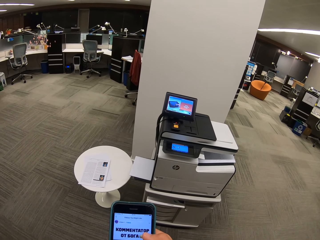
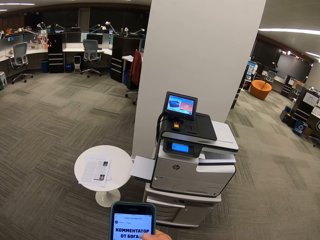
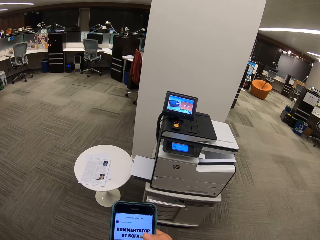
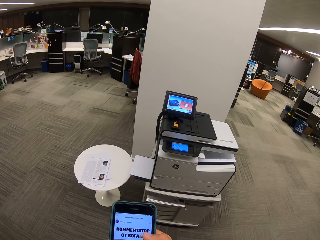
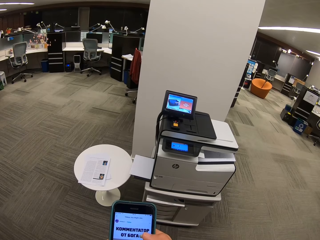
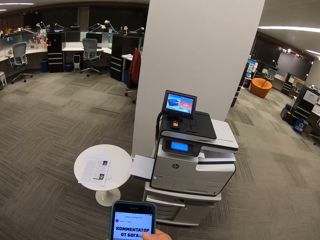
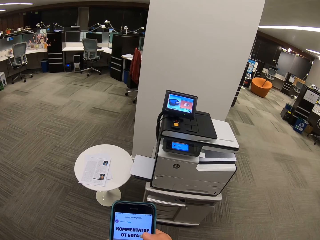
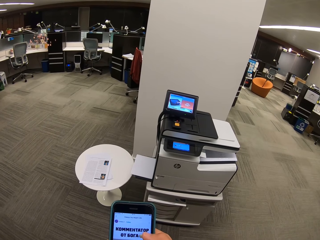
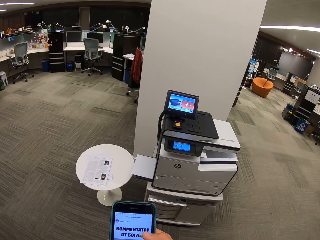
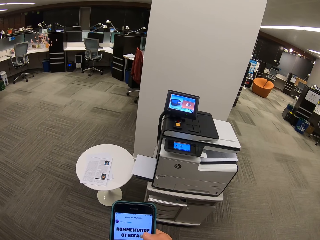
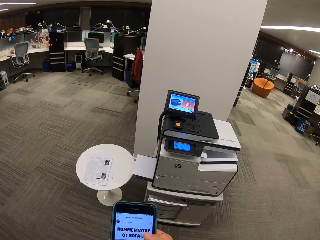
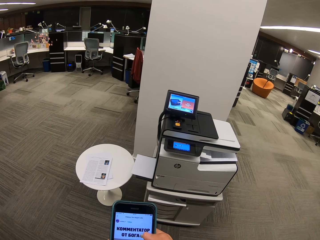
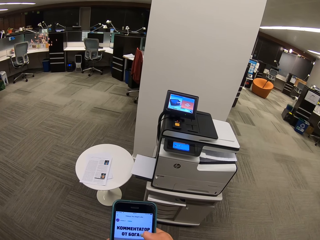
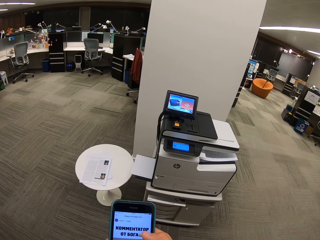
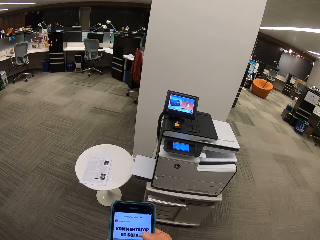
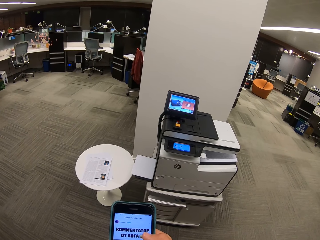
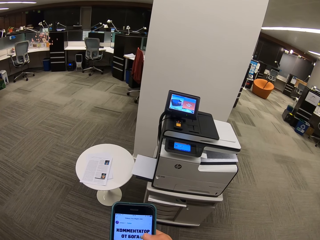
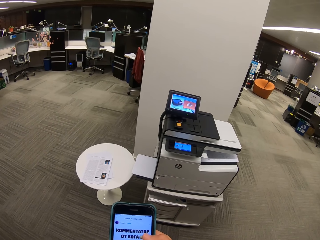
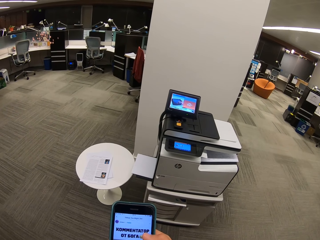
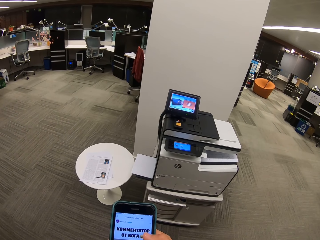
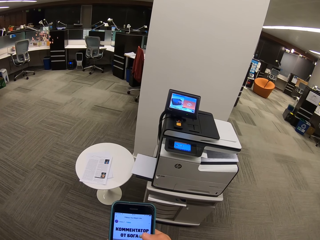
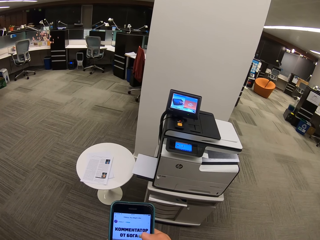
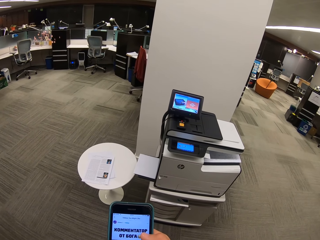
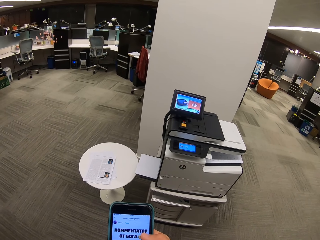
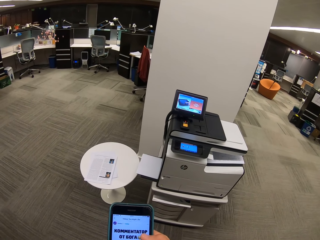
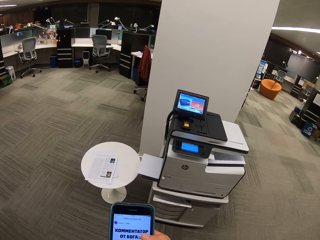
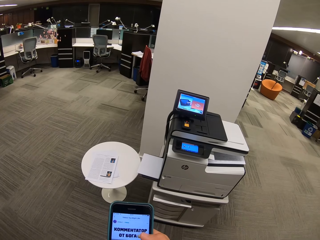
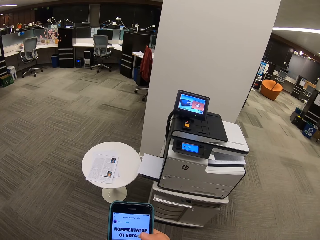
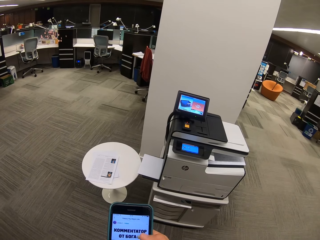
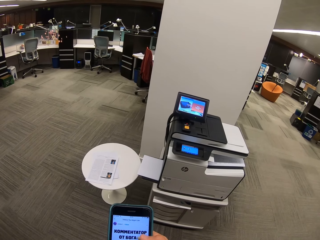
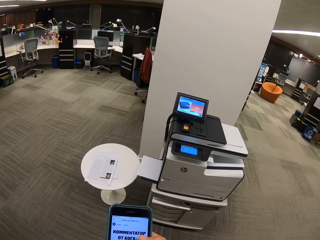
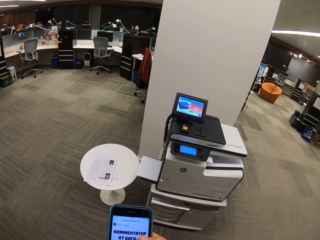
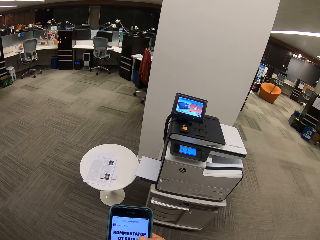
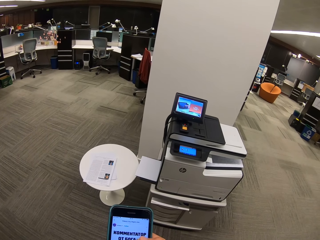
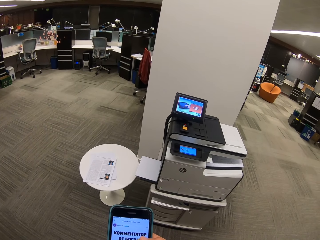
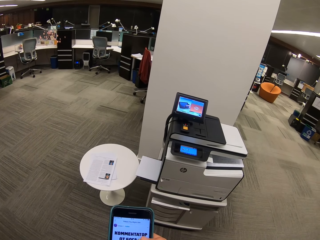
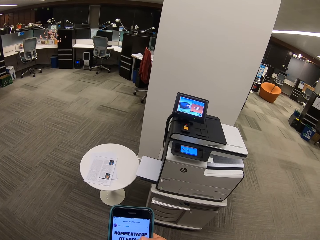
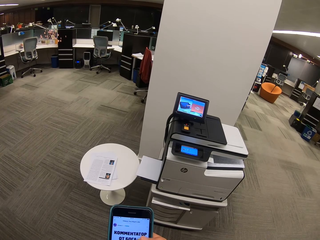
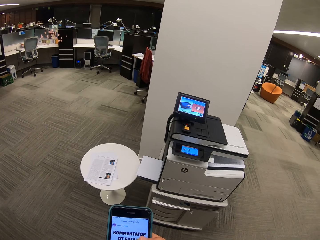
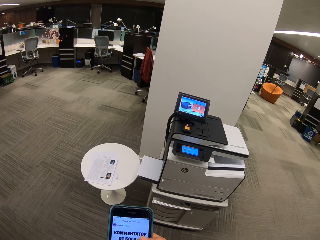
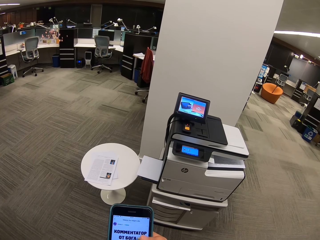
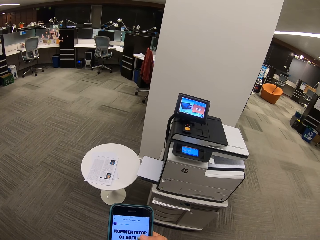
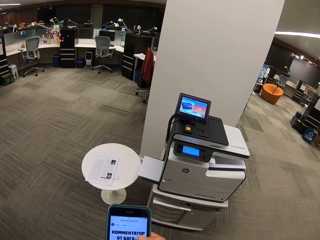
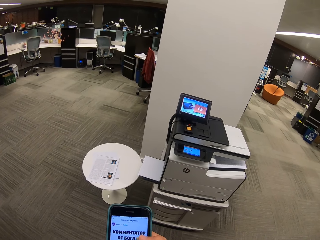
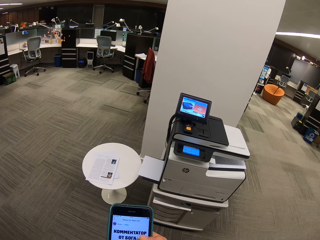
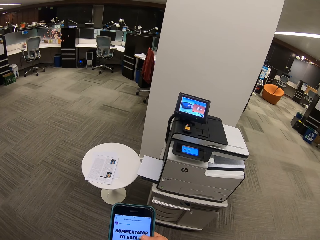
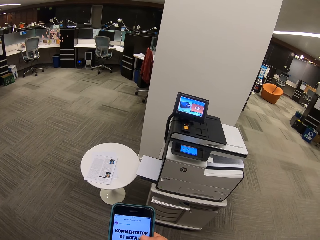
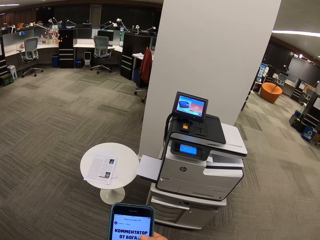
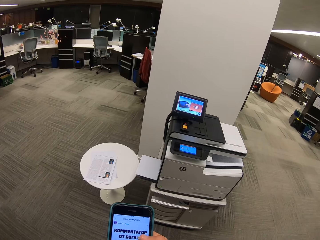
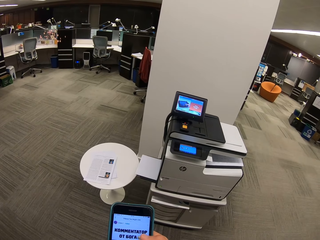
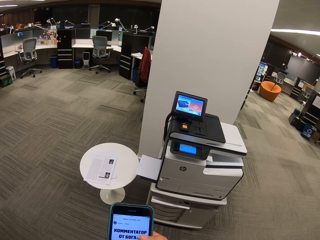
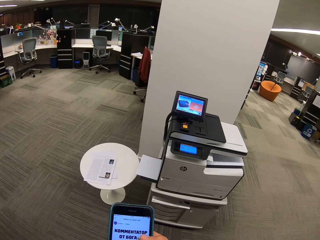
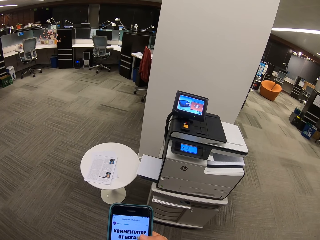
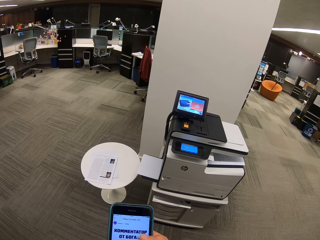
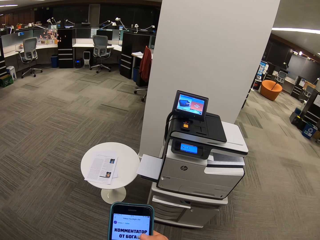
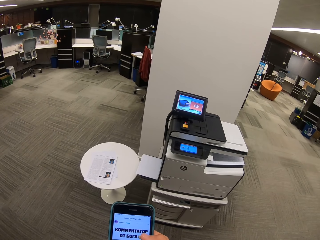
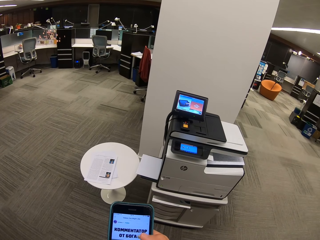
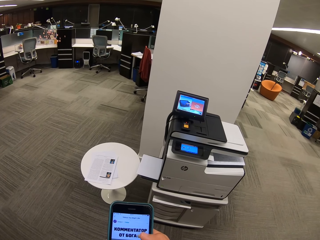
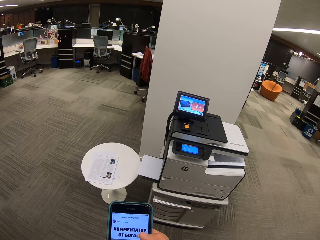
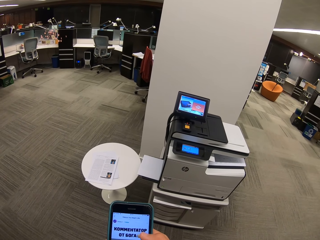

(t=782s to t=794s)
The camera wearer dials the phone. They dial the phone again.

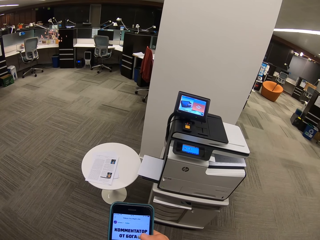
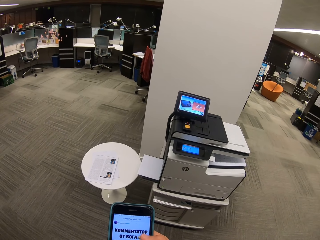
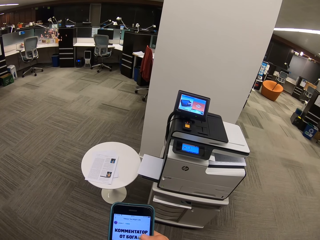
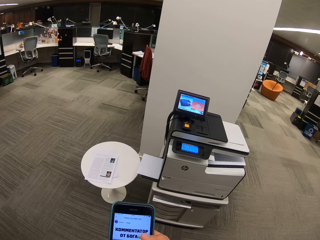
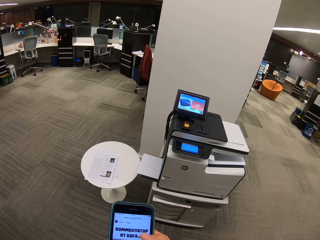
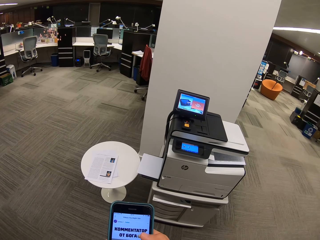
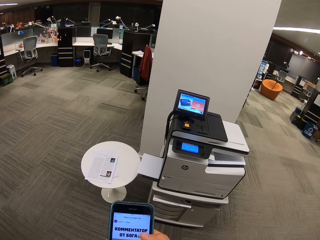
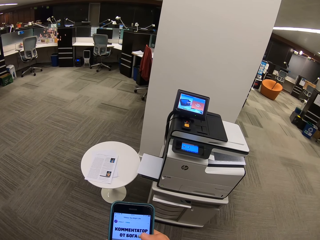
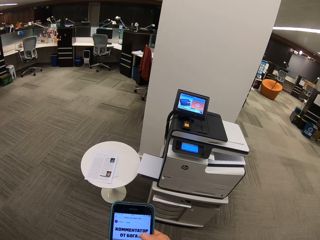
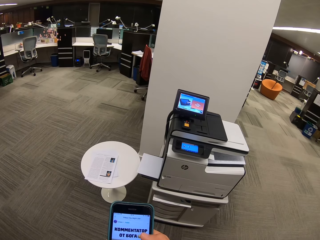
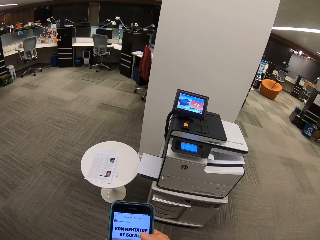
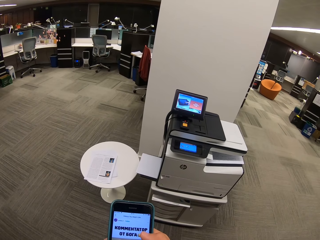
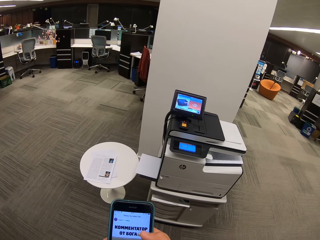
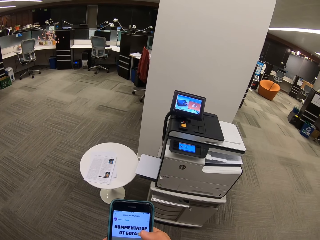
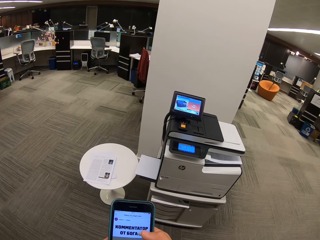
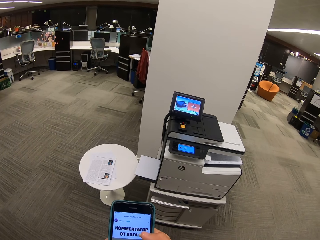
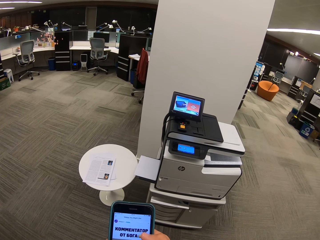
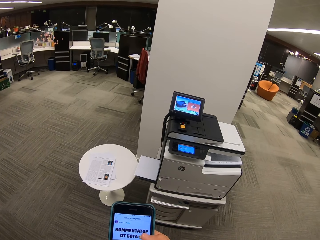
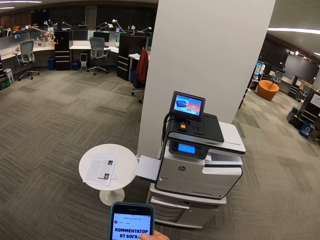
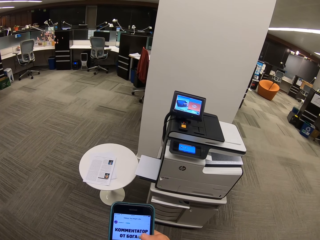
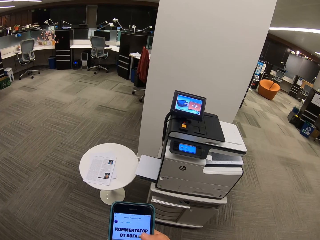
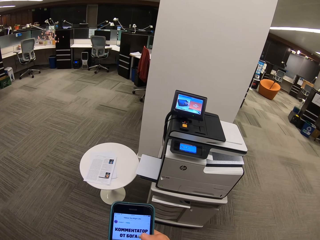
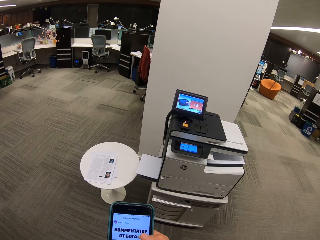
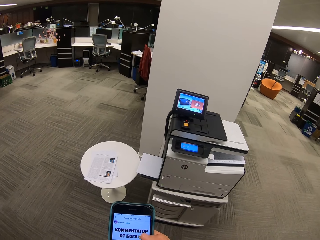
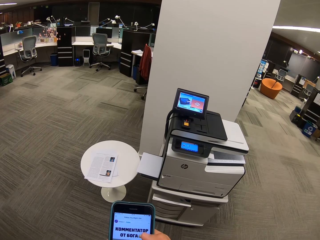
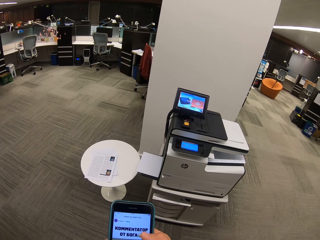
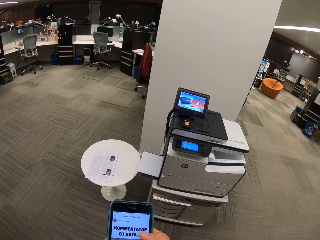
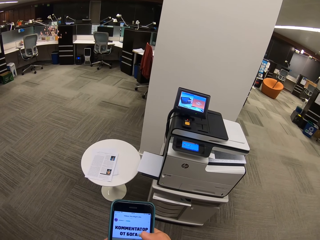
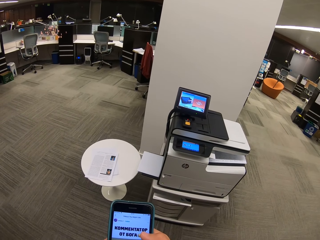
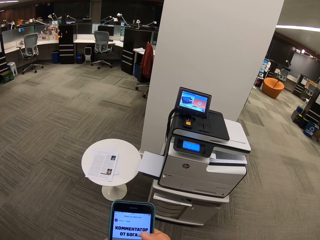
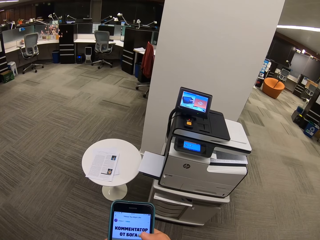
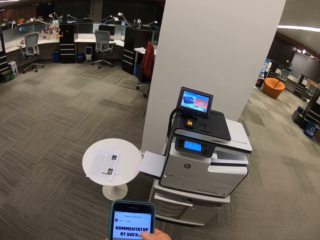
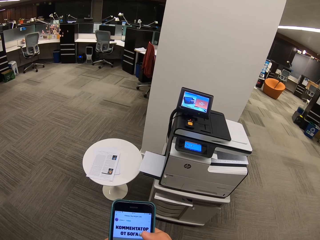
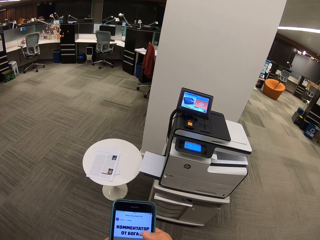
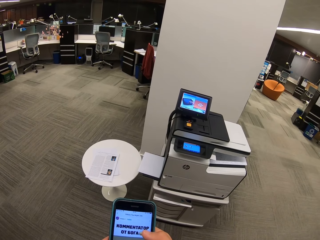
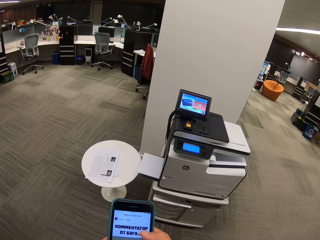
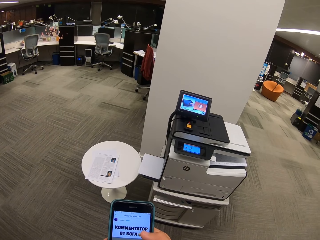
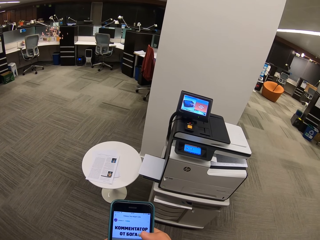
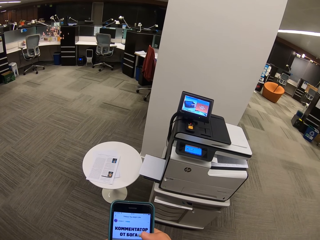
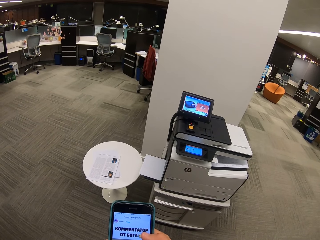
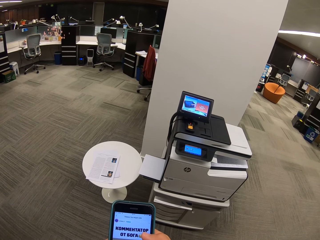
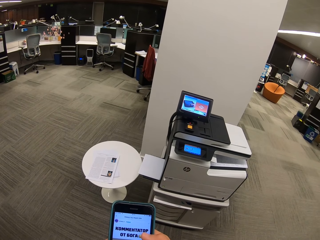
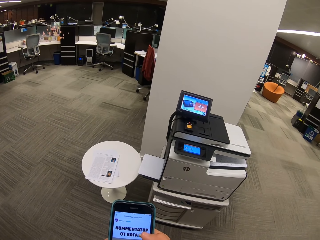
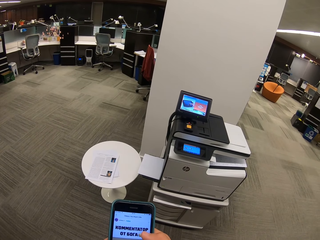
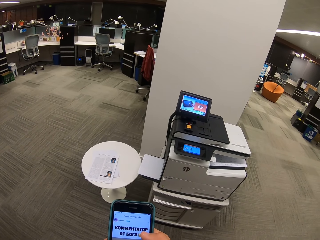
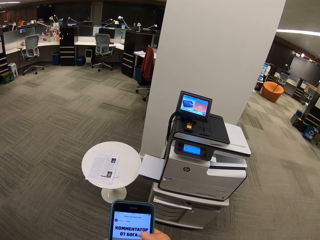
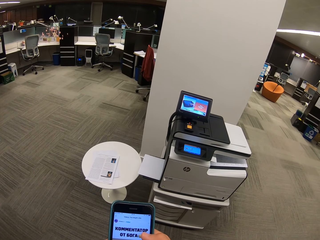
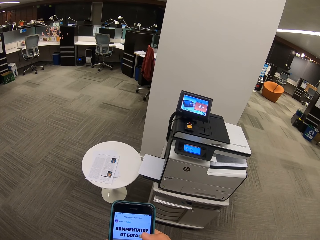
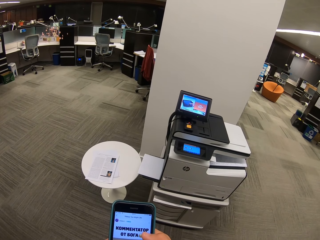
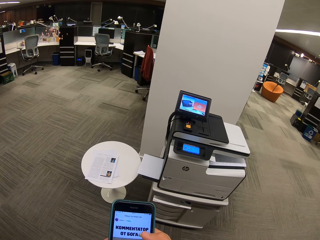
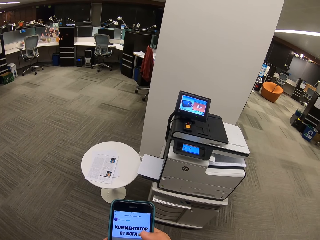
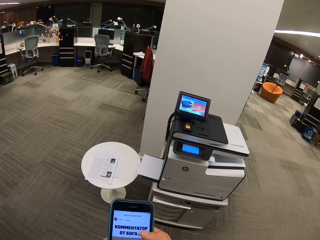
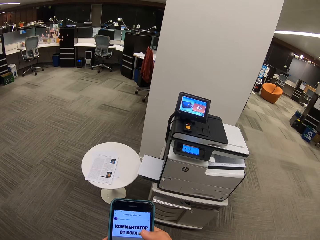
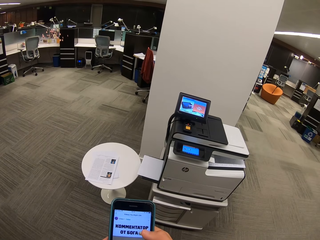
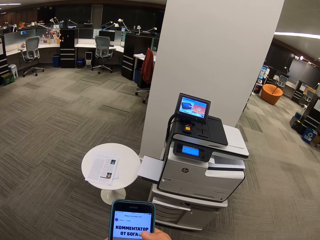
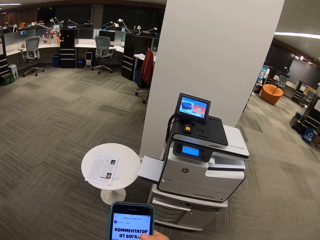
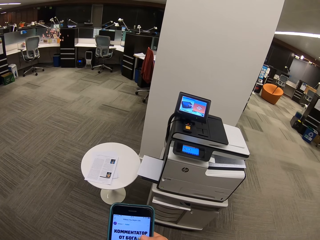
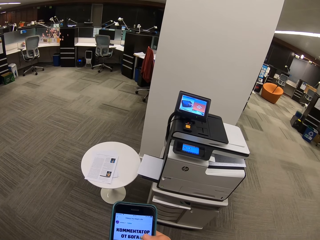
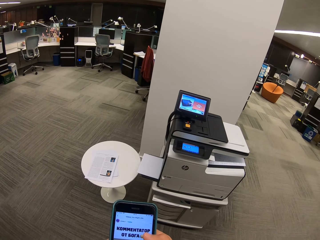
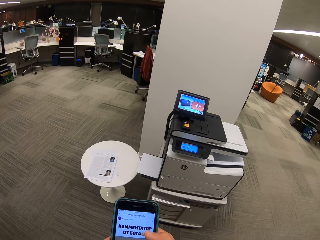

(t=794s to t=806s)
The camera wearer dials the phone. They dial the phone again.
